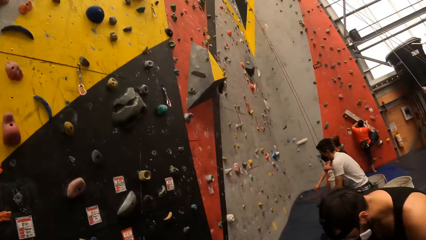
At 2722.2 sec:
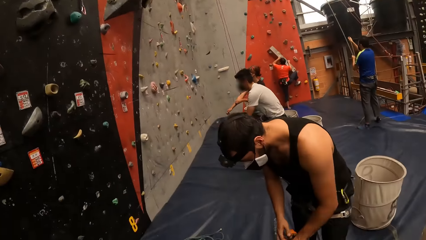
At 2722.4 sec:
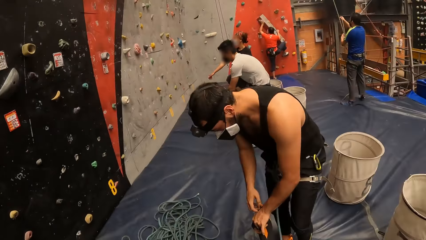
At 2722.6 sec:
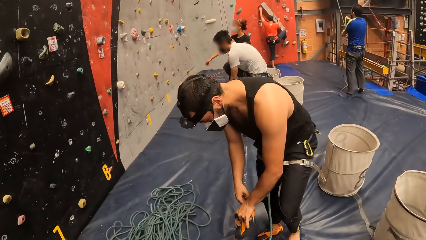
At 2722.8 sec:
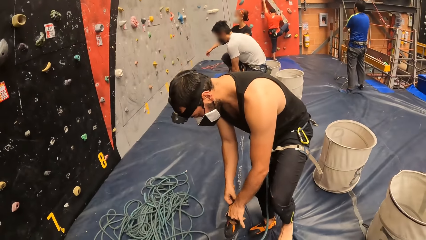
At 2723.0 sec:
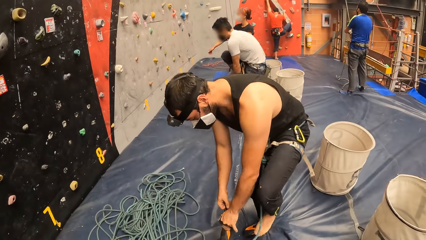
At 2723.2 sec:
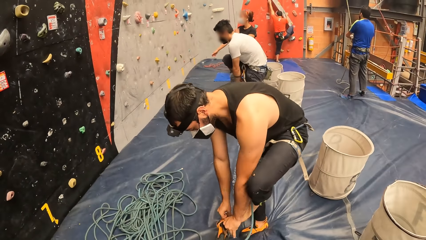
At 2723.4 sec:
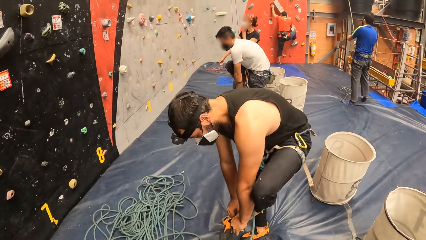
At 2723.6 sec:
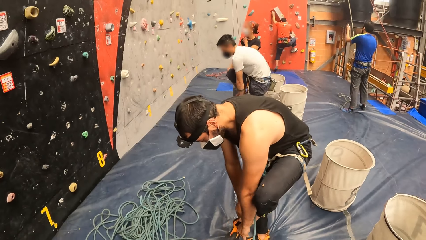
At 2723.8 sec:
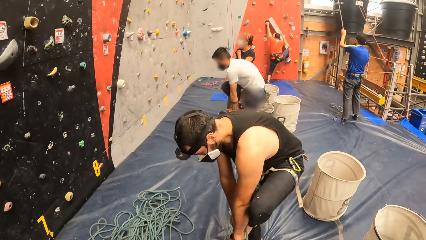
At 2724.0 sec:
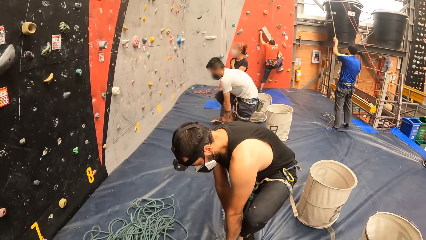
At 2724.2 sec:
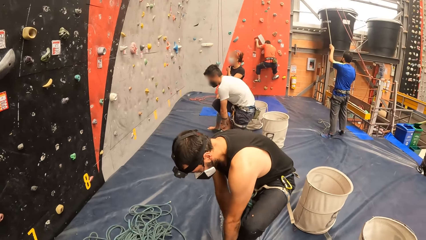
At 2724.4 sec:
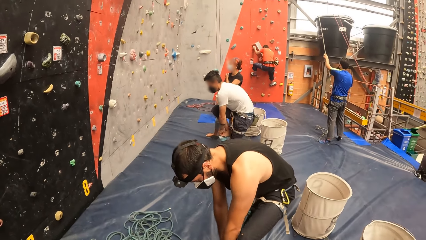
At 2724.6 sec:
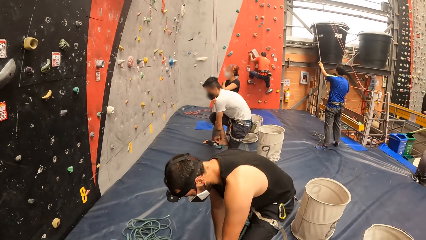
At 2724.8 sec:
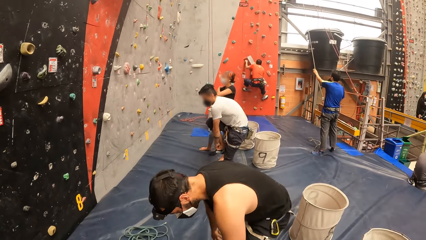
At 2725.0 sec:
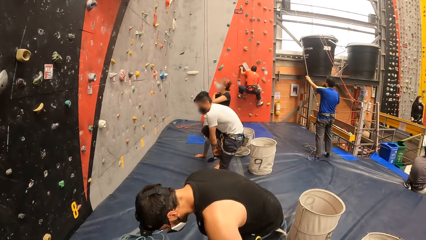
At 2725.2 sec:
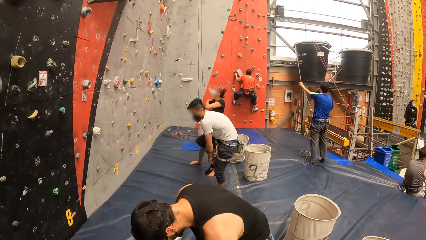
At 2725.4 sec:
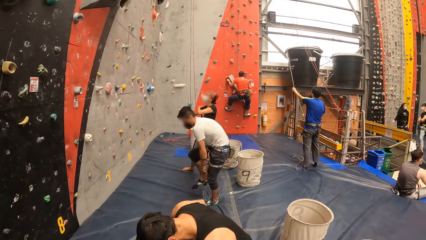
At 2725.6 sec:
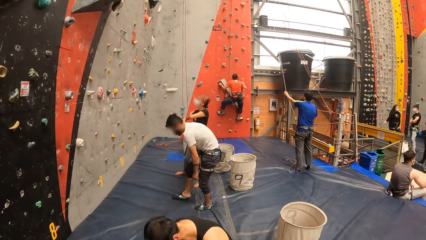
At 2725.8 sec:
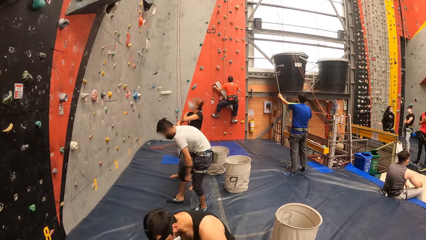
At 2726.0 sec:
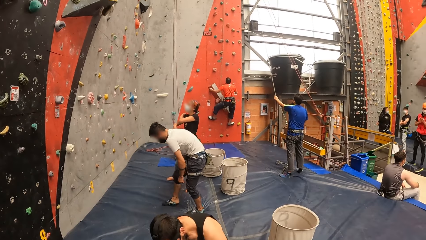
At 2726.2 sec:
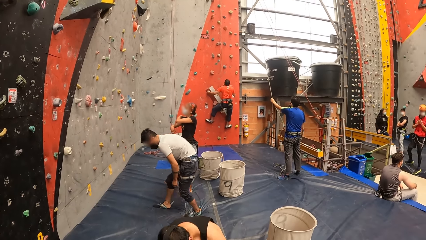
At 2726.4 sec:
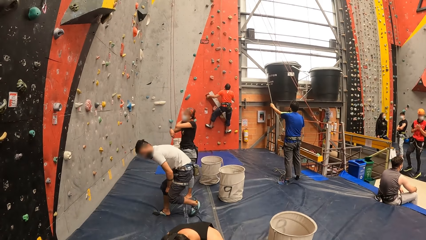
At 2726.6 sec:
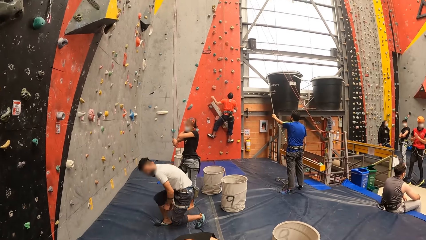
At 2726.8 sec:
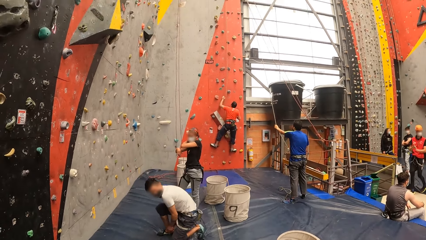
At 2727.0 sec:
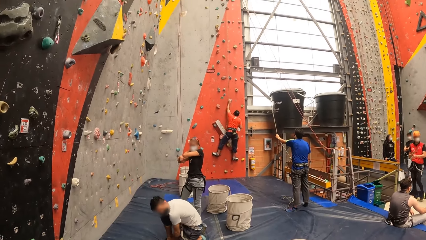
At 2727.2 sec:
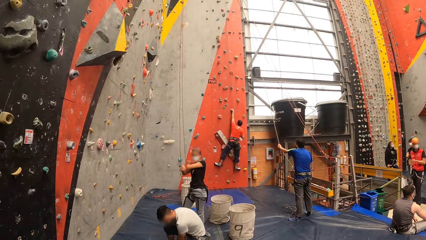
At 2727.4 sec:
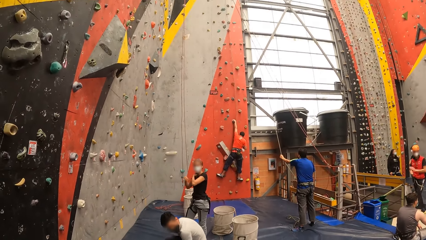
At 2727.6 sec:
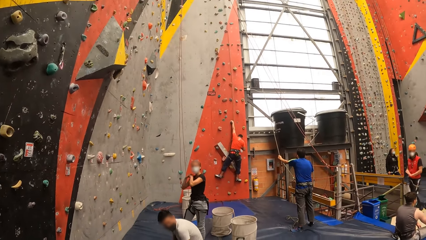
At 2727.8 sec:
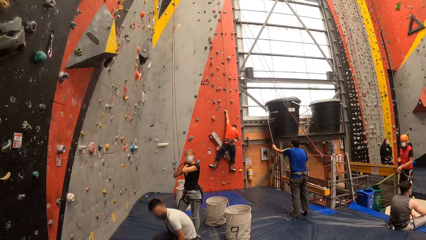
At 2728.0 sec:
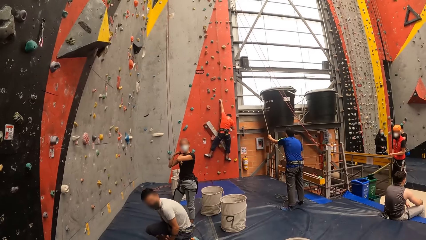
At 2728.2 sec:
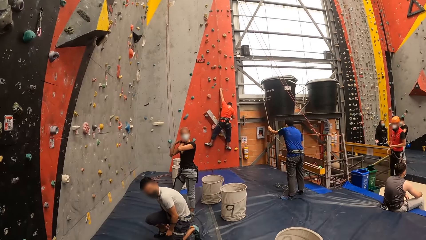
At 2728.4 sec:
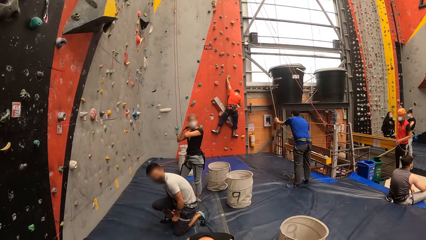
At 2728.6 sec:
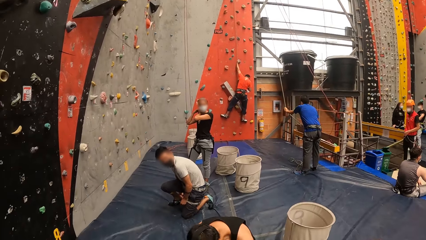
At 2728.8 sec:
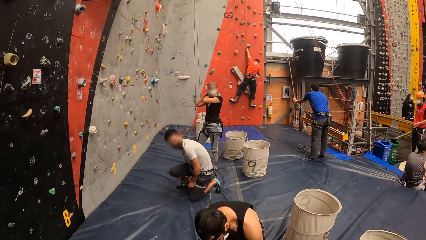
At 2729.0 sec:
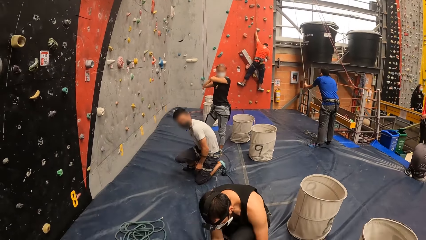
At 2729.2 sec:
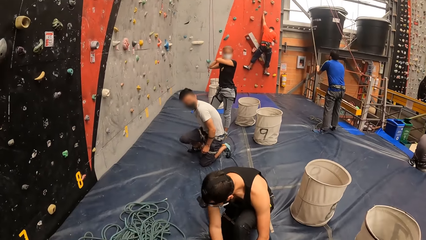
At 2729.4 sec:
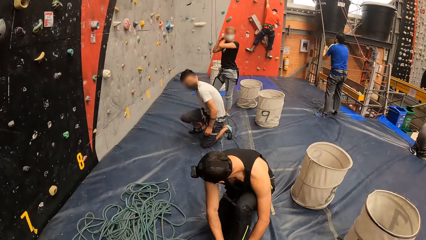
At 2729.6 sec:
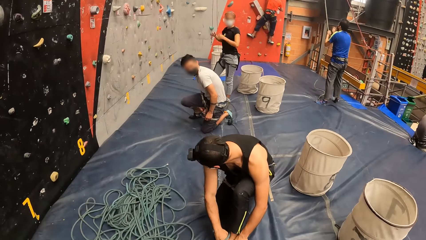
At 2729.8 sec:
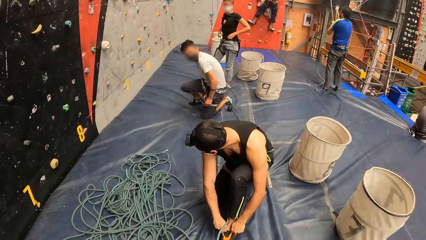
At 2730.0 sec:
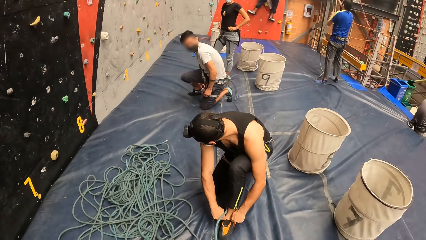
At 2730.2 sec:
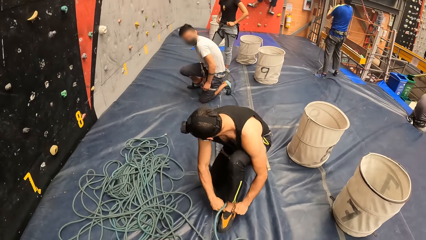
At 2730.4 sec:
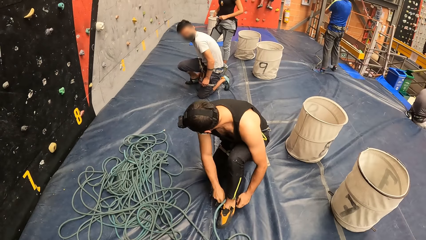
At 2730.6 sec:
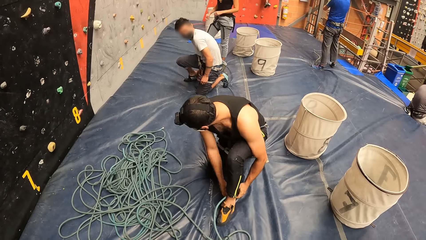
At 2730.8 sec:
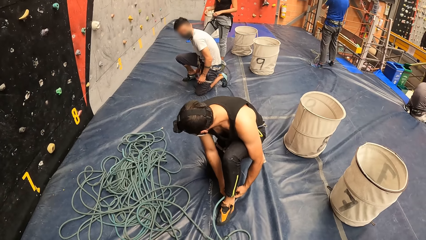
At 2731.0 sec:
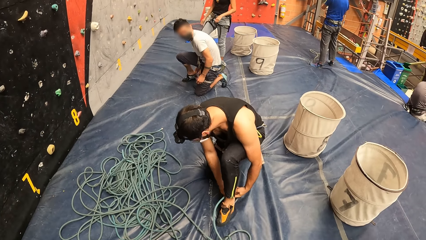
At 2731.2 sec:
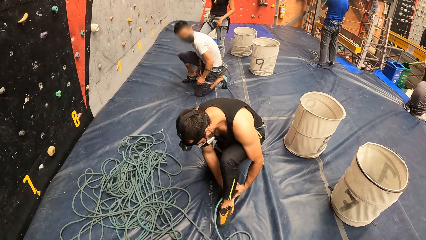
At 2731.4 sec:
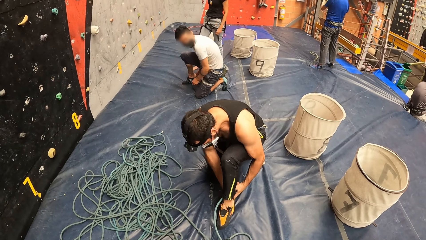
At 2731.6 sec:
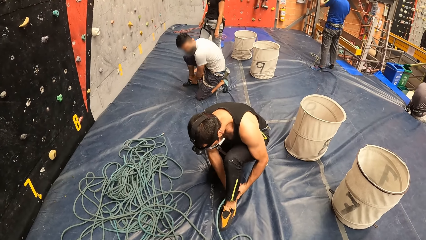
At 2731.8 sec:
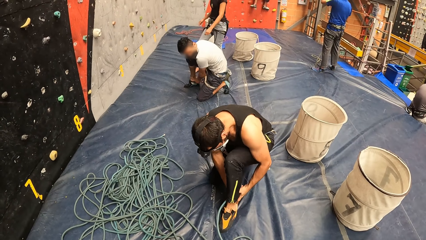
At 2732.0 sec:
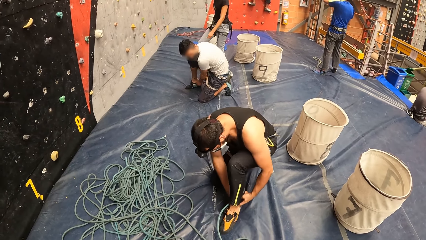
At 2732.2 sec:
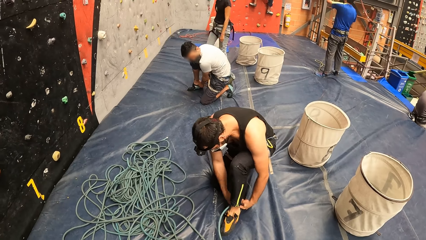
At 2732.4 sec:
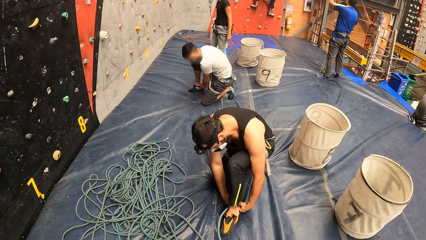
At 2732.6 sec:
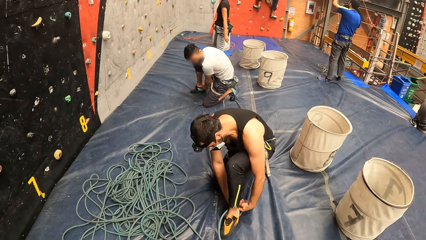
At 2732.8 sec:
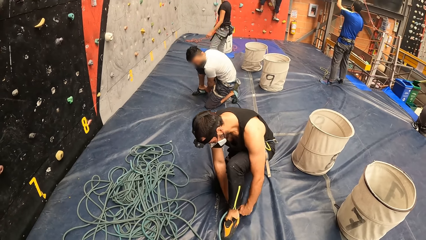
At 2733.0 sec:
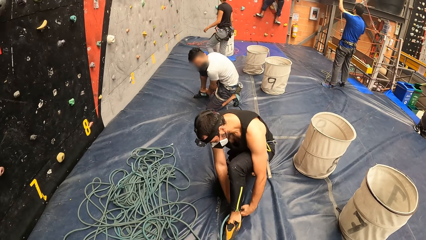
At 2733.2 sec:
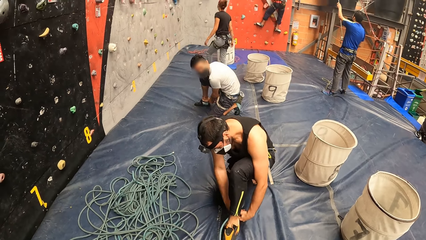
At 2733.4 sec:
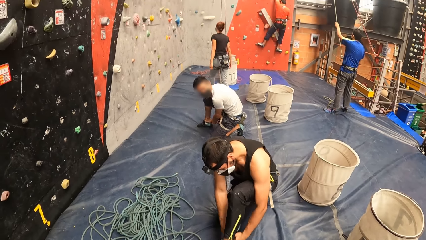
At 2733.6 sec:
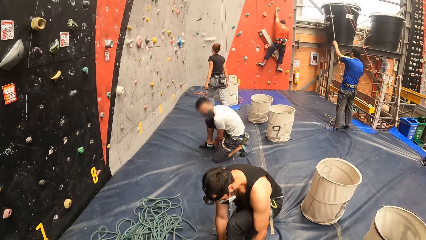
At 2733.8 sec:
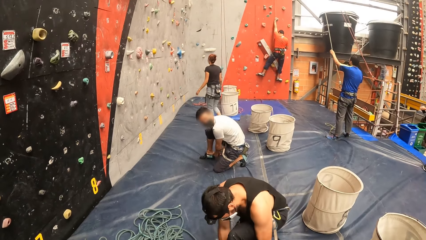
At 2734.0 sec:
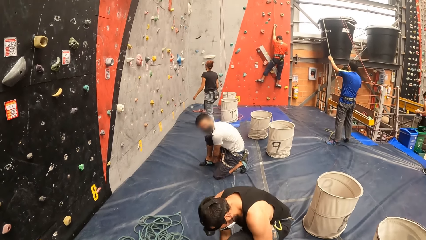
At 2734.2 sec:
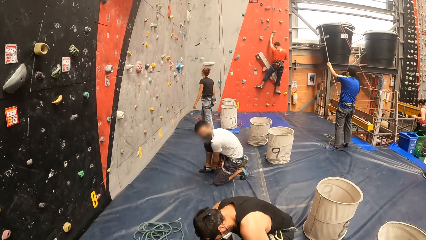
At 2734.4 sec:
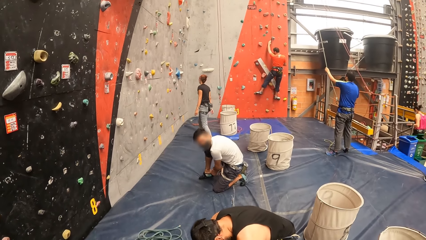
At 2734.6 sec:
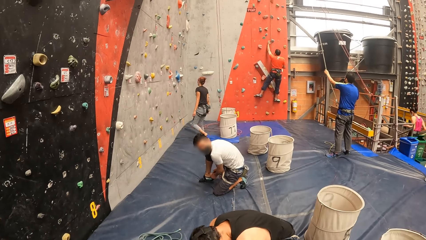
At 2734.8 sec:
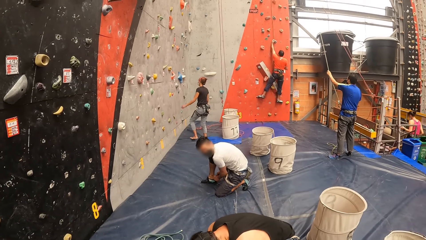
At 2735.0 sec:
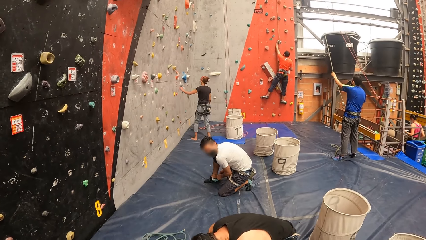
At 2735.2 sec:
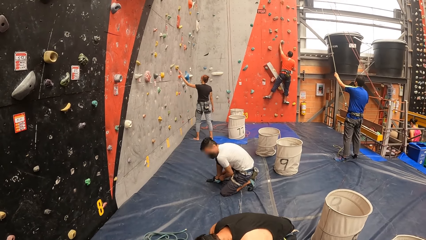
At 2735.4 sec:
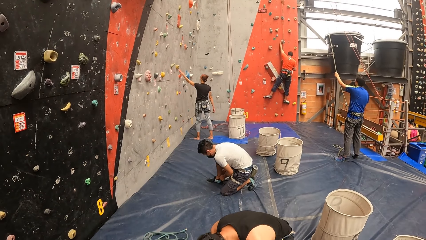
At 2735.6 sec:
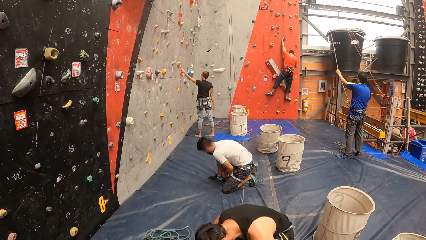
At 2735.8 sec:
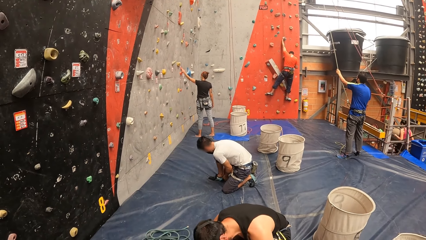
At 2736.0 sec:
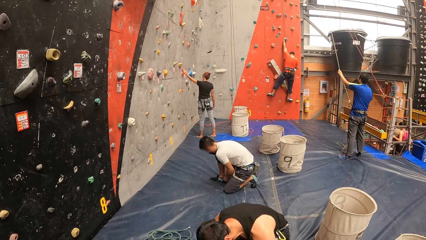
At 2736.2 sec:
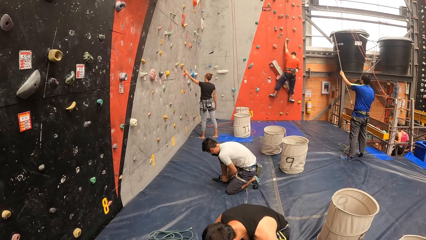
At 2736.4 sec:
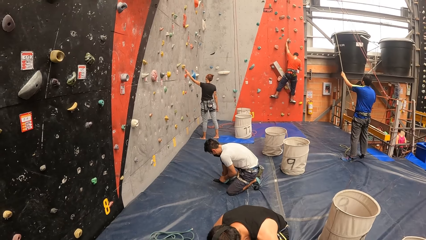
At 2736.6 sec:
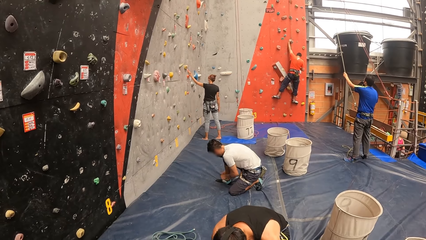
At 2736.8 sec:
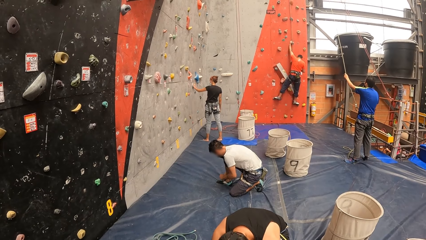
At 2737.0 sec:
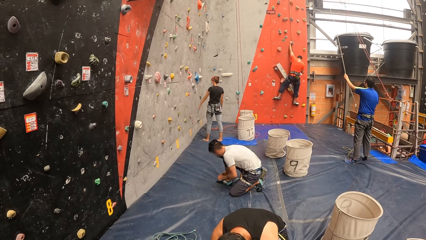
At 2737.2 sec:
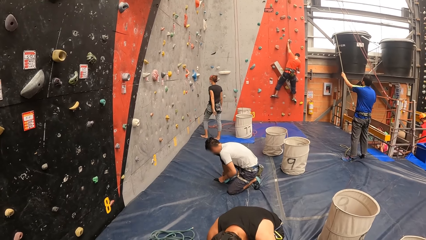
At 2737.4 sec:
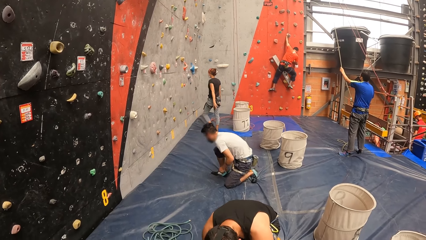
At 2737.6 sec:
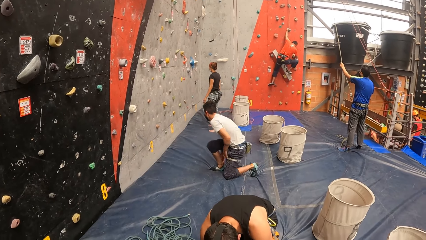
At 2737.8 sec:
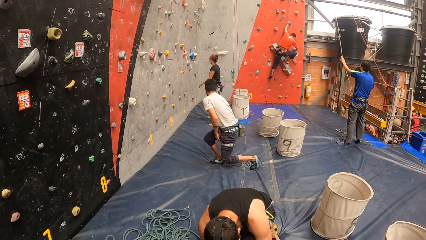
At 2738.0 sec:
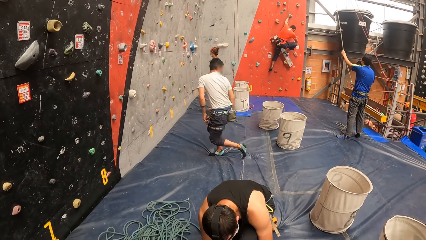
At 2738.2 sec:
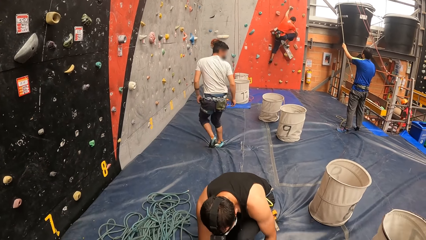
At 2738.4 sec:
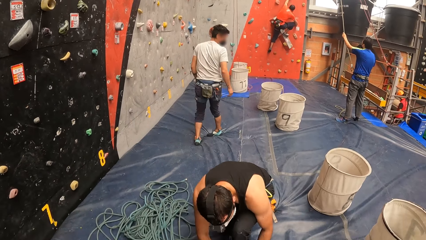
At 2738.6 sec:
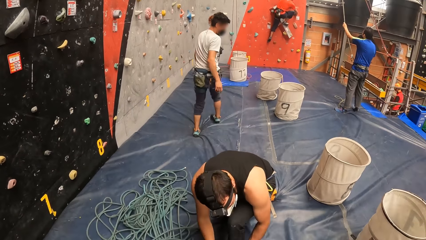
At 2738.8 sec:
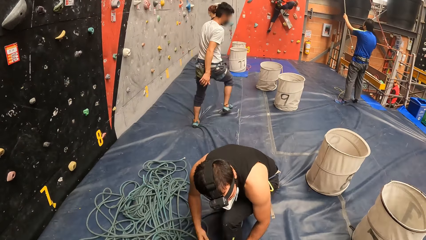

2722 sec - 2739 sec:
The camera wearer looks at a man. The man wears a shoe. The camera wearer looks at the bouldering wall. They look at the man. They look at the bouldering wall.
